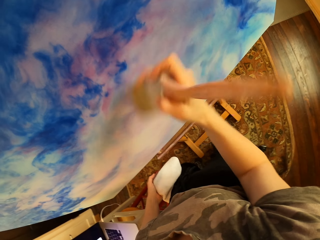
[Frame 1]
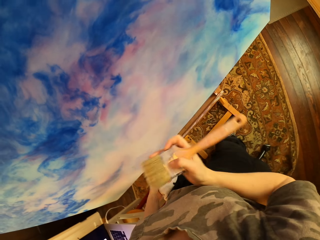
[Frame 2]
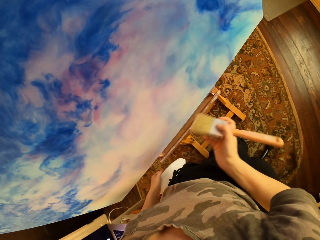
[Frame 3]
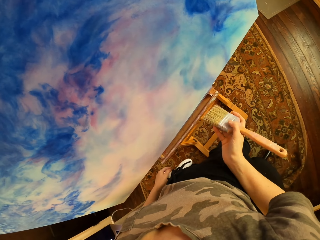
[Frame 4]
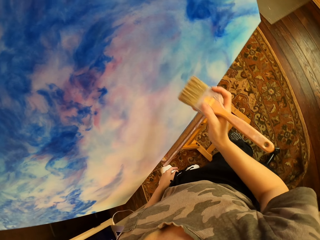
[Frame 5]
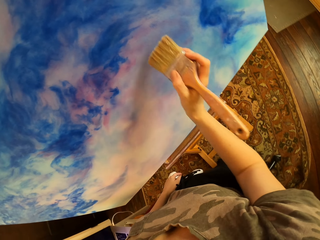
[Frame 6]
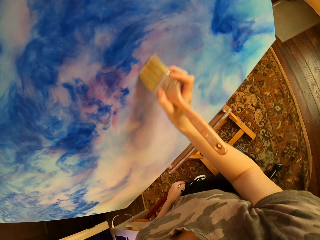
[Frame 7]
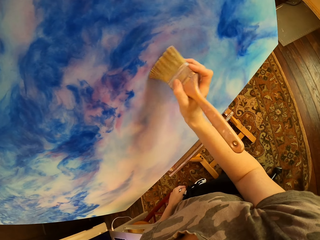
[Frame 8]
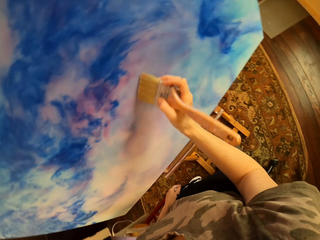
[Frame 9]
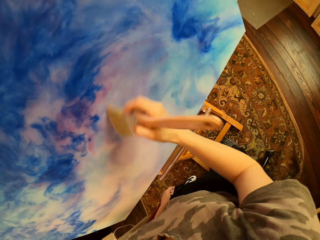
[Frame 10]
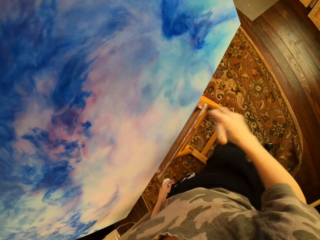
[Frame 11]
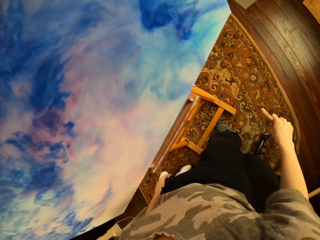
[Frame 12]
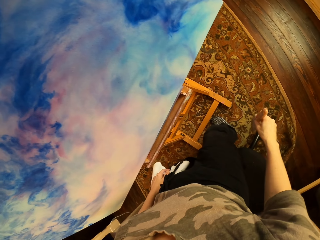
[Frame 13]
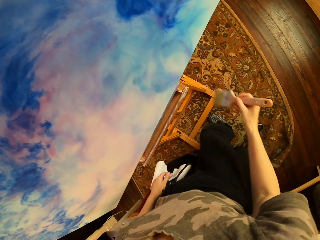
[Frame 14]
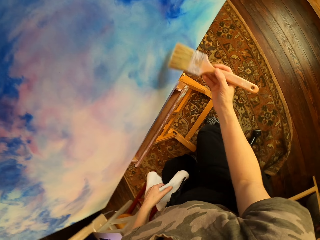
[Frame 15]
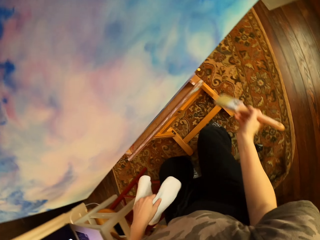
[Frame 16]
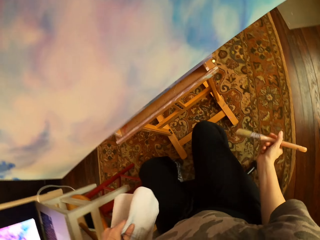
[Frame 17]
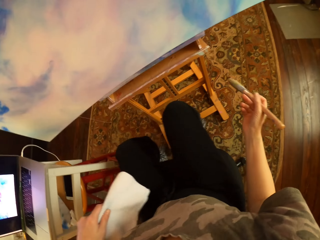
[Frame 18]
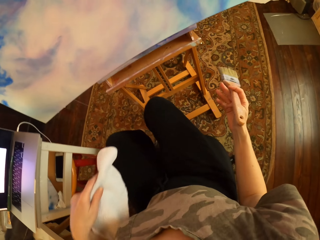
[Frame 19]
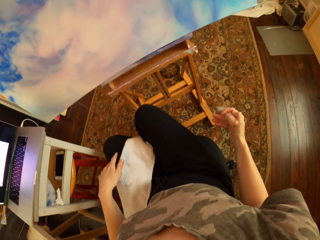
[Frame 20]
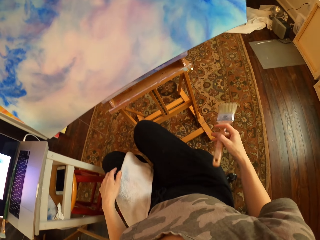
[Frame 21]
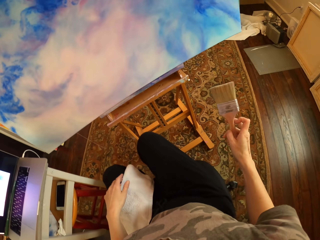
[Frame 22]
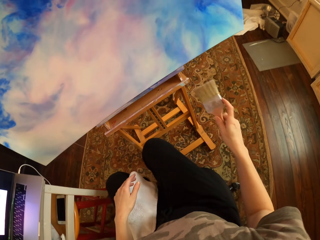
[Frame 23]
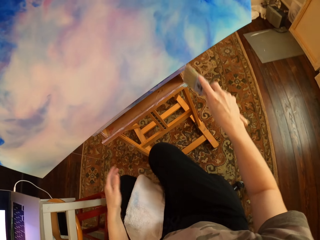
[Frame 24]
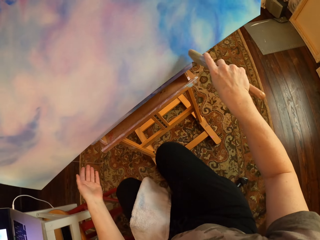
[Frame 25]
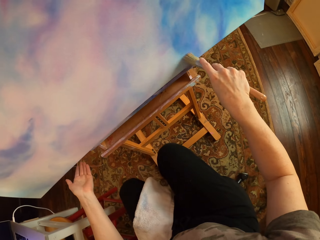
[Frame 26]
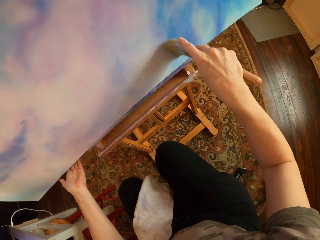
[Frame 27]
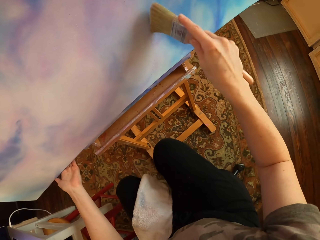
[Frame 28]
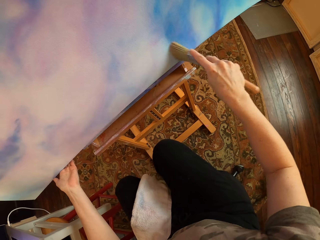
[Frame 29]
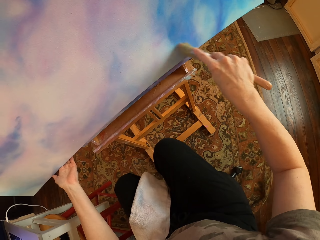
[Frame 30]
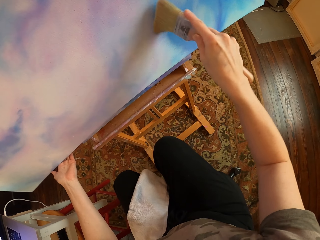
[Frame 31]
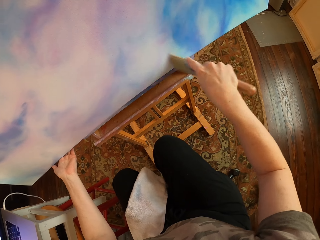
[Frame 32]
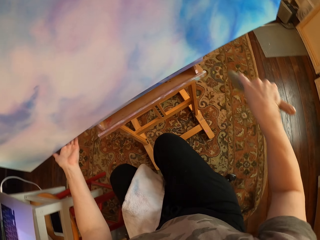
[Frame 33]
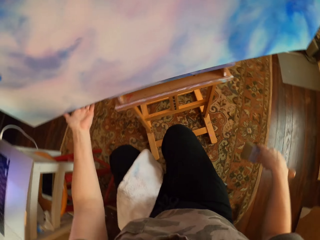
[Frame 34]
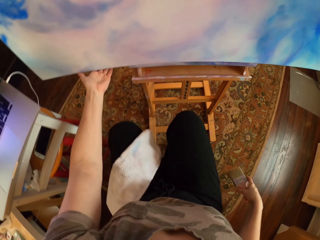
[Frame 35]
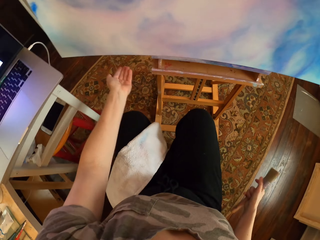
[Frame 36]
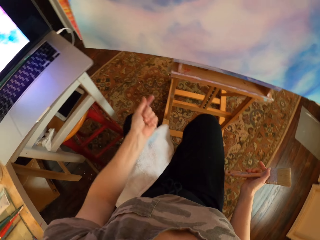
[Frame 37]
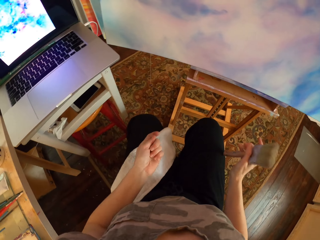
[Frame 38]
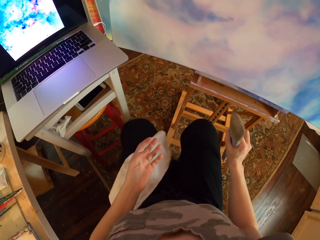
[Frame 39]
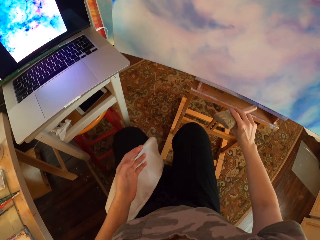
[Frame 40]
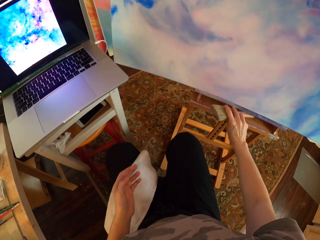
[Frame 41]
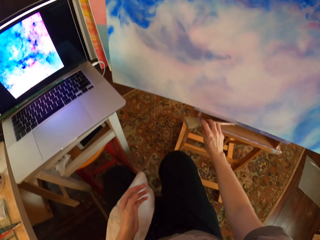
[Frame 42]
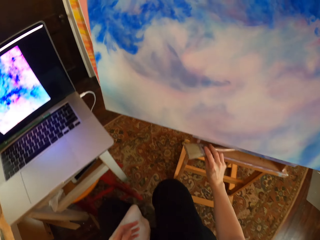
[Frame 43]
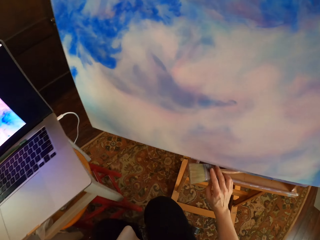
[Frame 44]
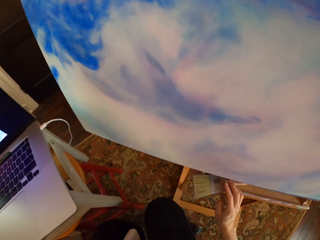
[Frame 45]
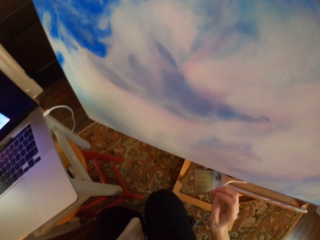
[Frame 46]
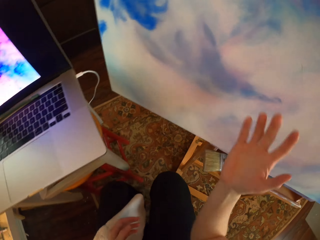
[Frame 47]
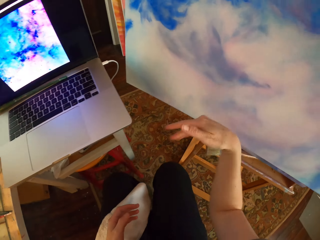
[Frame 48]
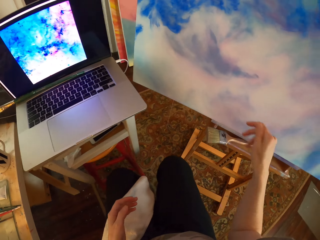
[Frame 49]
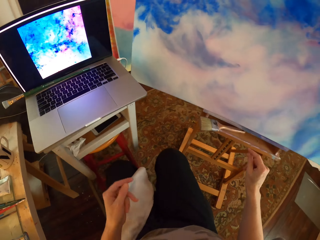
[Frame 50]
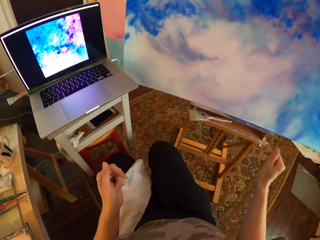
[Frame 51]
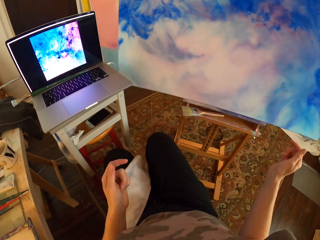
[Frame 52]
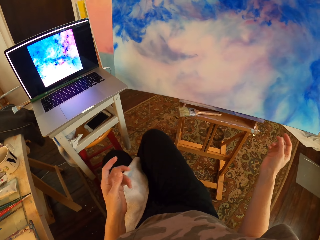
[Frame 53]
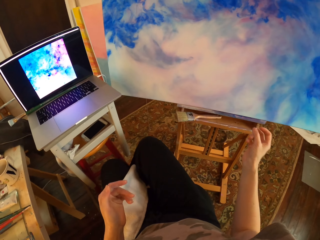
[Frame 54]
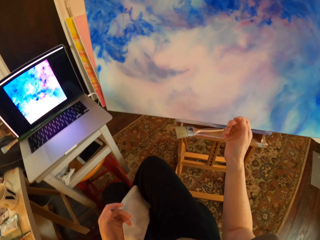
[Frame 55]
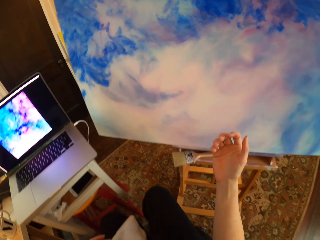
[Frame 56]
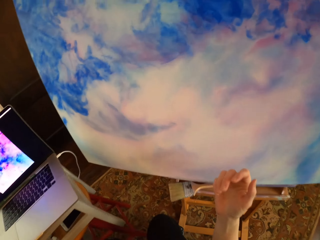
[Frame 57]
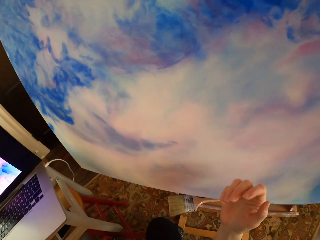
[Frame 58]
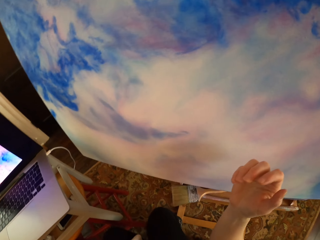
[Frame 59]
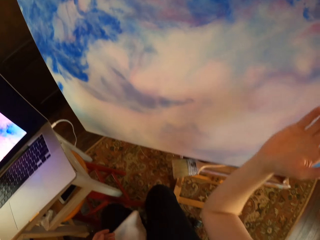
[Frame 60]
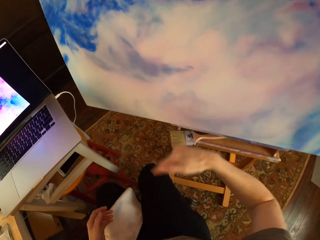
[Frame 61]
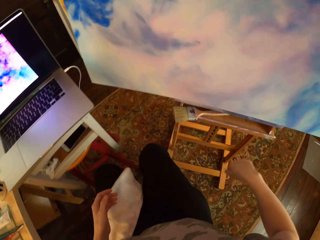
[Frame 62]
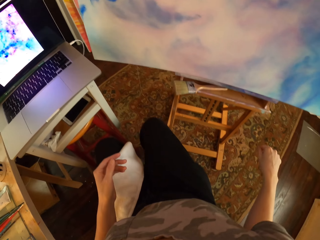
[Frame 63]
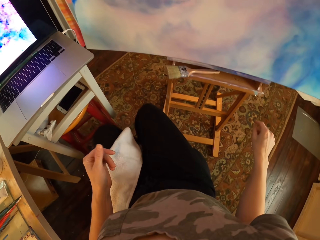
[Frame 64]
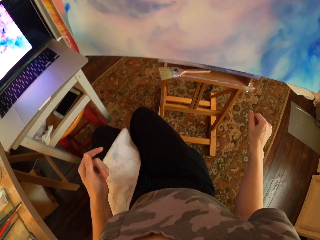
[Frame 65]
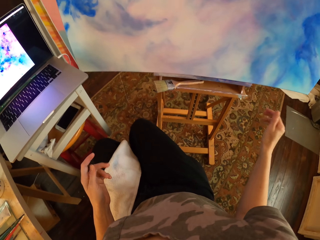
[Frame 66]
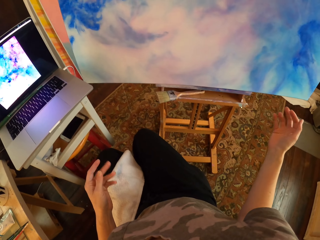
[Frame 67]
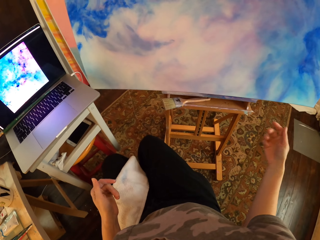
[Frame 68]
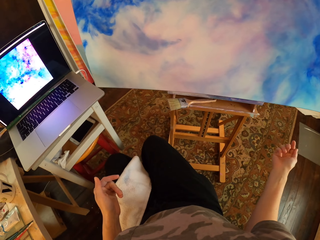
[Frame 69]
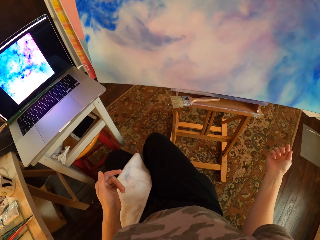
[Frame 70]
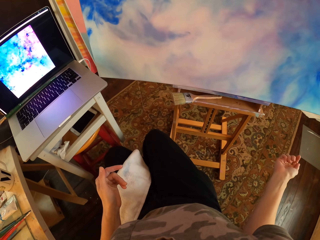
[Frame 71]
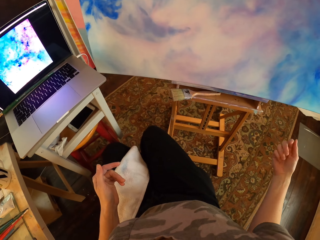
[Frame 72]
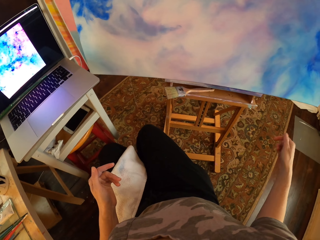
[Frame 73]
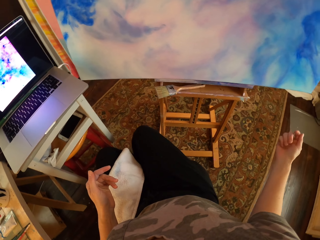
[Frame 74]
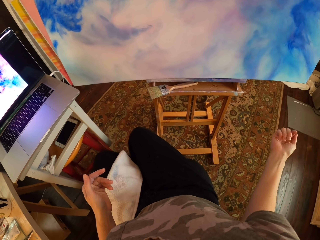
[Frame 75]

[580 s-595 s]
The camera wearer pulls down the right hand. They lift the right hand. They brush the board with a paintbrush. They pull down the right hand. They brush the board with the paintbrush. They sit down. They lift the paintbrush. They brush the board with the paintbrush. They look at the board. They move both hands. They place the paintbrush on the stool. They lift the right hand. They look around. They move both hands. They swing the right hand. They look around.

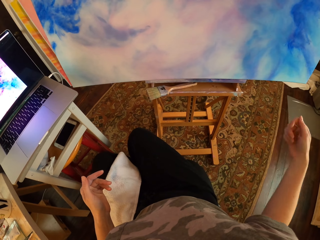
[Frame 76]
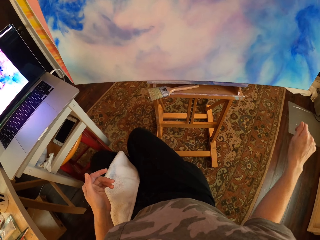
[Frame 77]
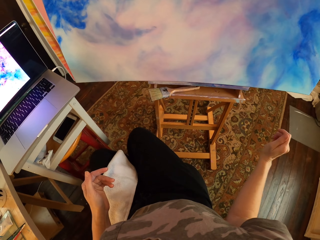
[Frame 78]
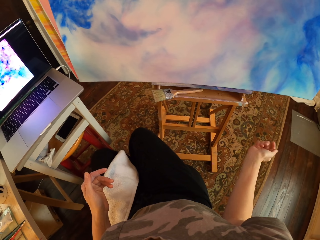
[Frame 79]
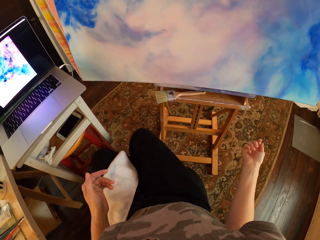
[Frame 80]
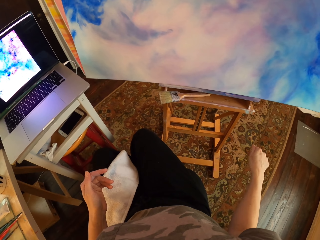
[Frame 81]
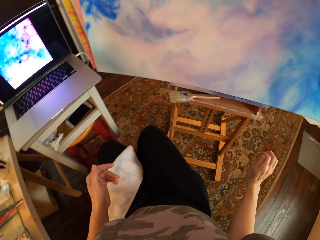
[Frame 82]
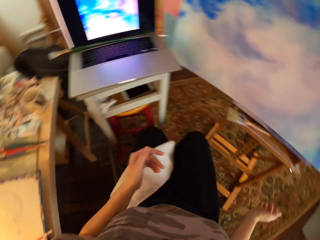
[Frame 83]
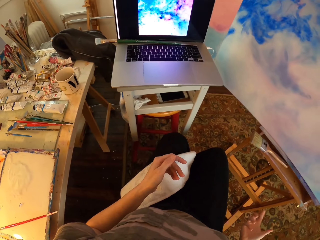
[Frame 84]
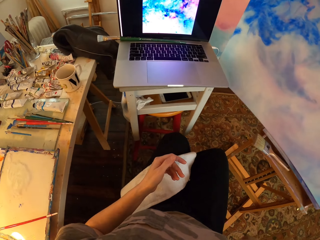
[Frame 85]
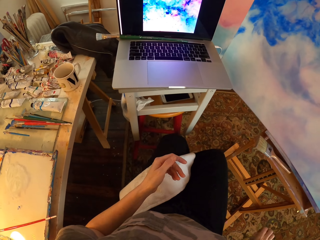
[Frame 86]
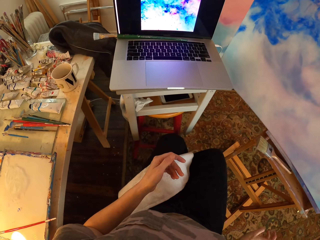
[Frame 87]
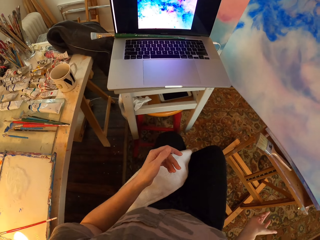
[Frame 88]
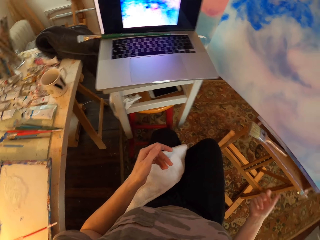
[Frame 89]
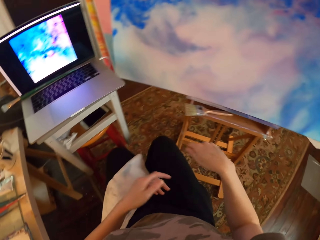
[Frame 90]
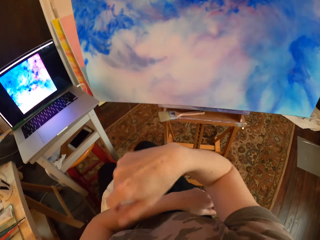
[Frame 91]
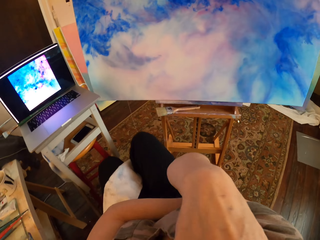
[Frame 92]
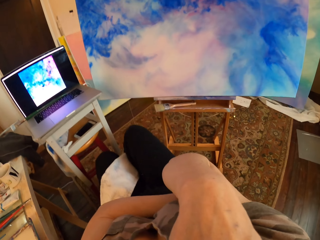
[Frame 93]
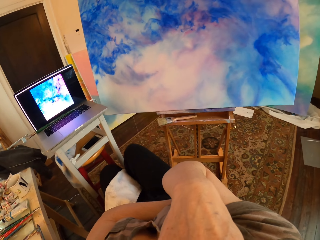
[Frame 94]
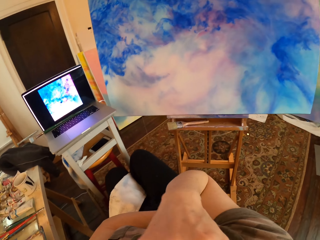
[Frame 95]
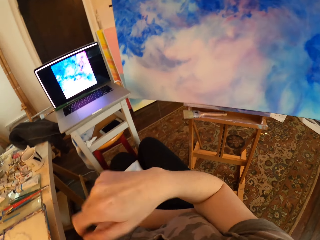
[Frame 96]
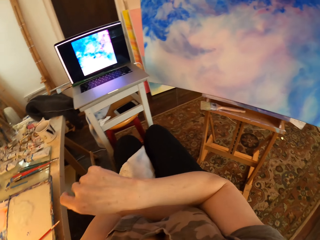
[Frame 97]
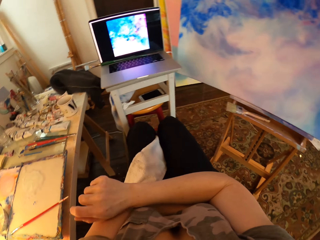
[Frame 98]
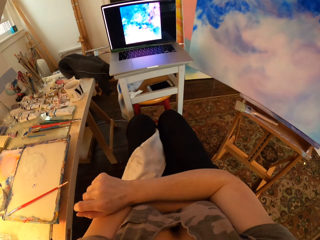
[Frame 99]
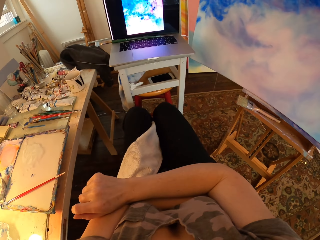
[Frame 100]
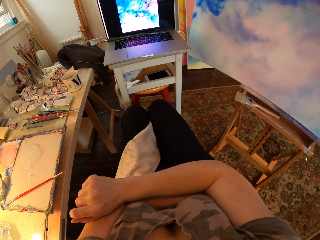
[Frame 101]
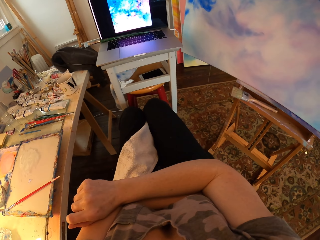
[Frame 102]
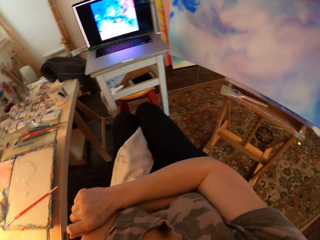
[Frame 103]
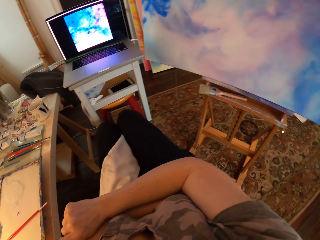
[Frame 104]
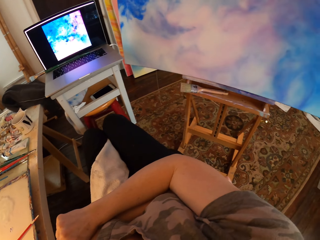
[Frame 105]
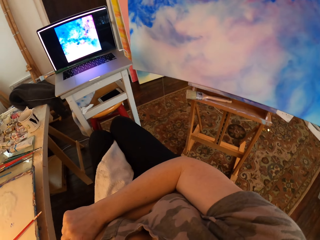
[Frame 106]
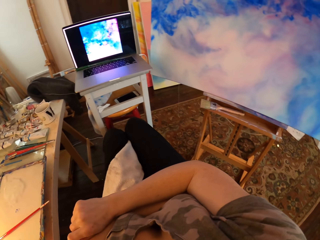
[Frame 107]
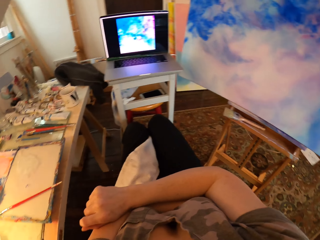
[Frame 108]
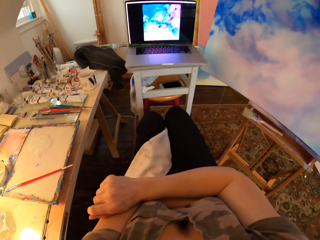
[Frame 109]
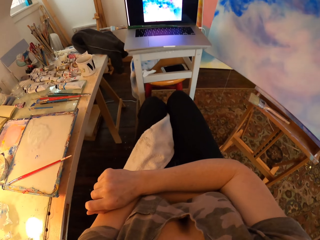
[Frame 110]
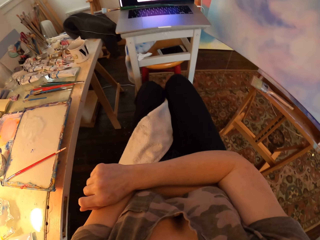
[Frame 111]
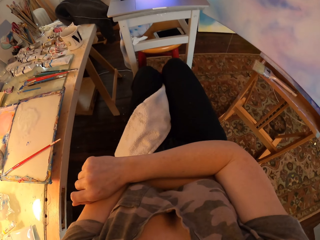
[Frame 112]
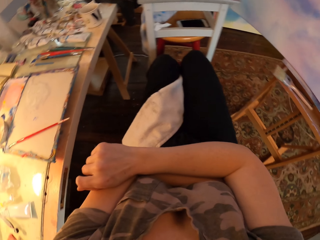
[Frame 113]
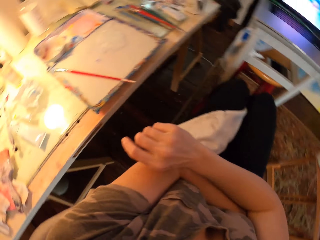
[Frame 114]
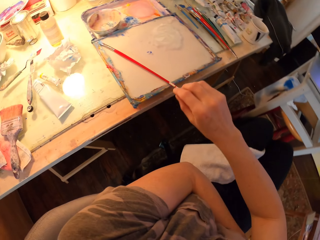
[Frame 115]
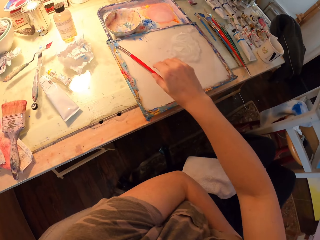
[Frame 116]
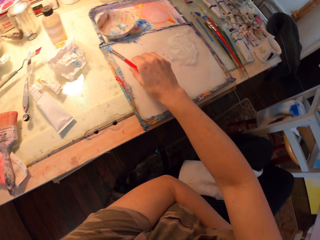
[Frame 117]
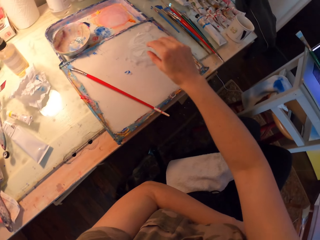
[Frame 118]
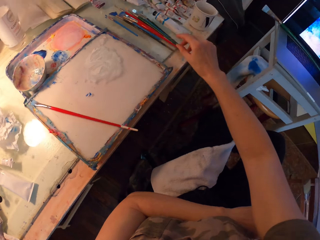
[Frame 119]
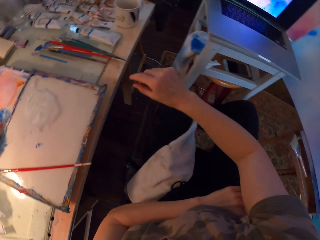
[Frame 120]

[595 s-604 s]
The camera wearer swings the right hand. They look at the laptop. They fold both hands together. They look at the laptop. They move the right hand. They look at the laptop. They look around. They move the right hand.
